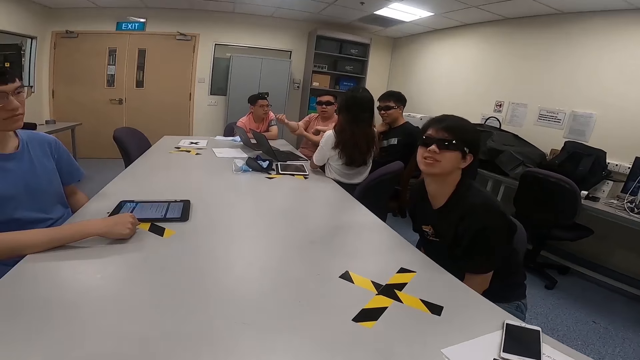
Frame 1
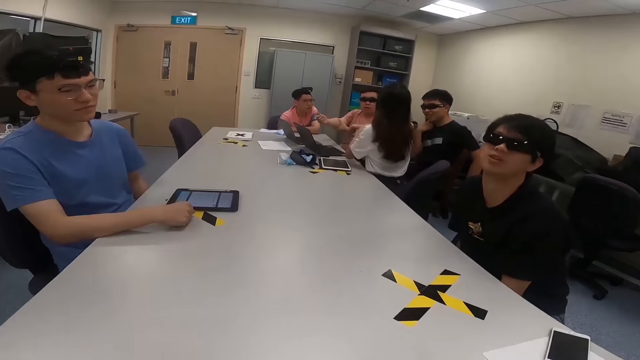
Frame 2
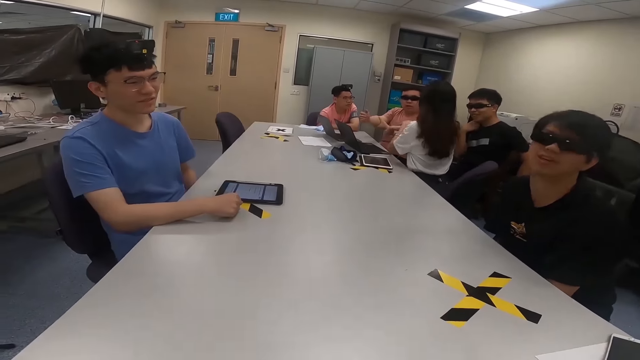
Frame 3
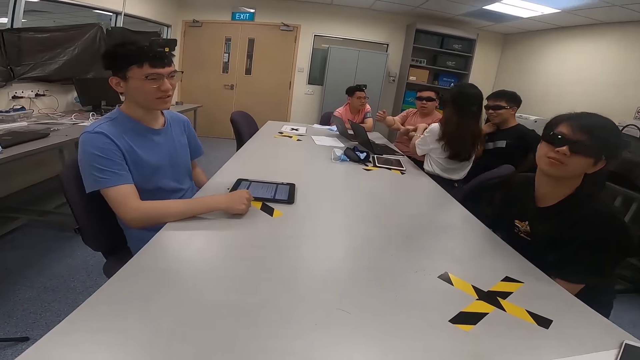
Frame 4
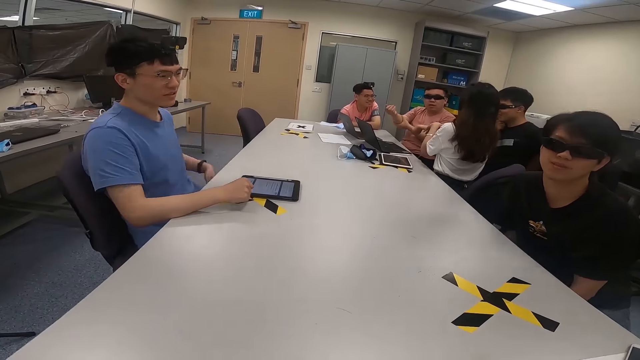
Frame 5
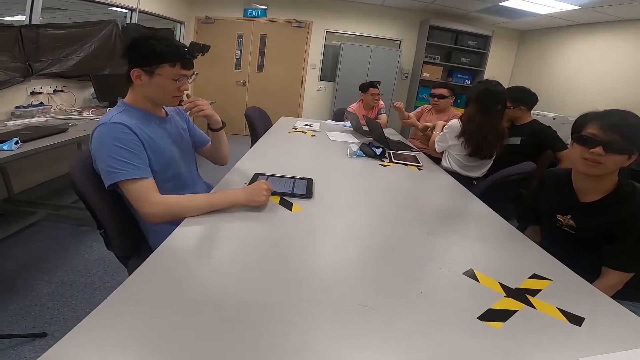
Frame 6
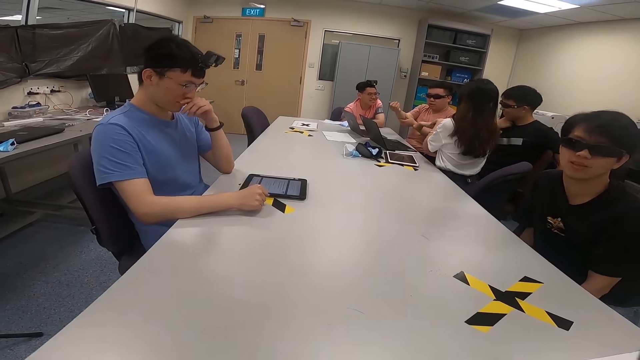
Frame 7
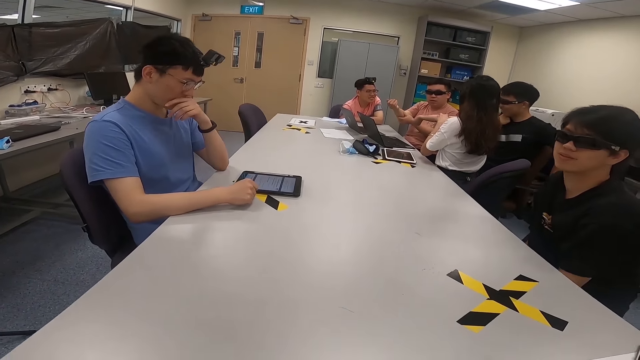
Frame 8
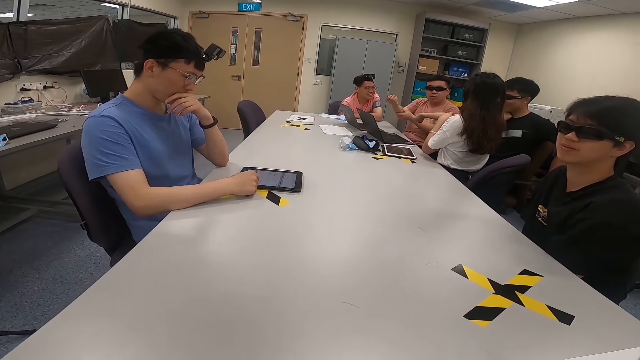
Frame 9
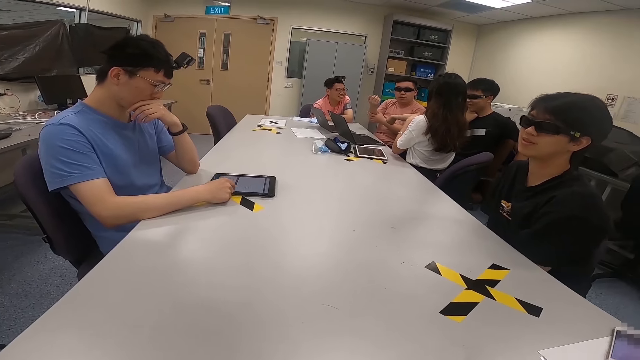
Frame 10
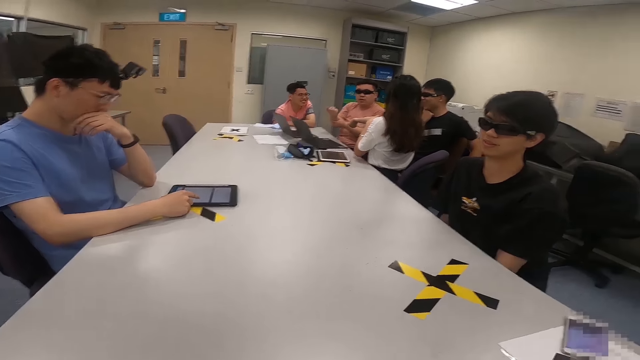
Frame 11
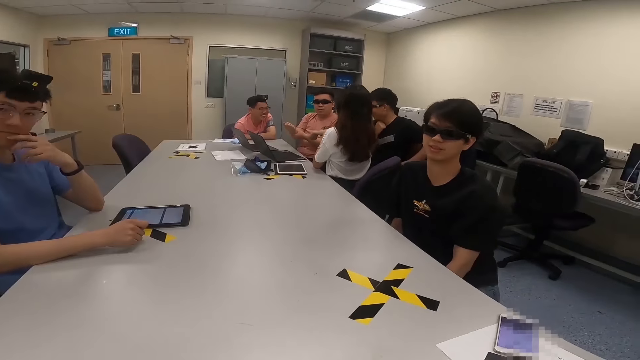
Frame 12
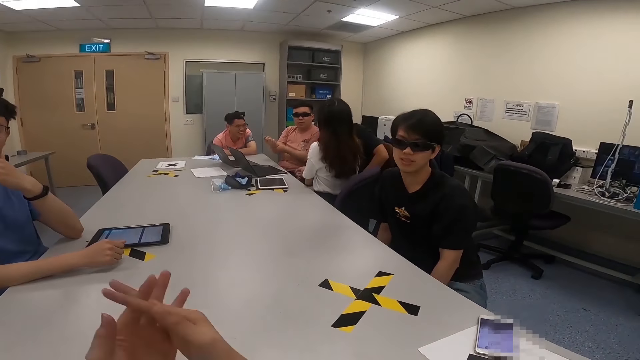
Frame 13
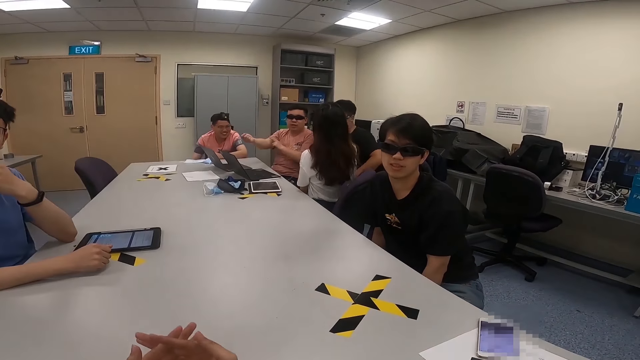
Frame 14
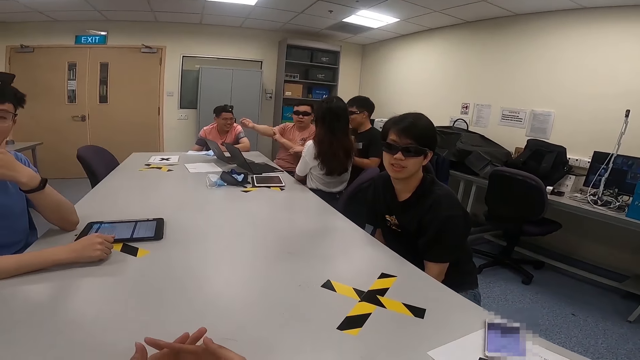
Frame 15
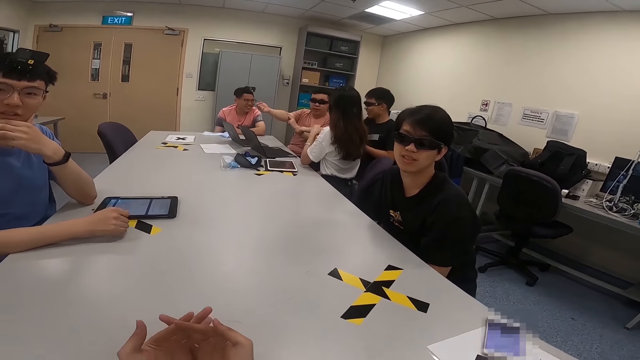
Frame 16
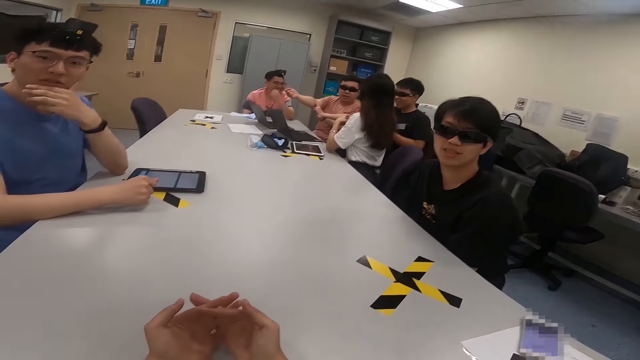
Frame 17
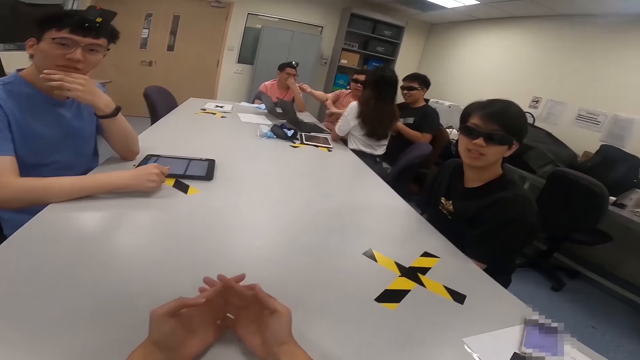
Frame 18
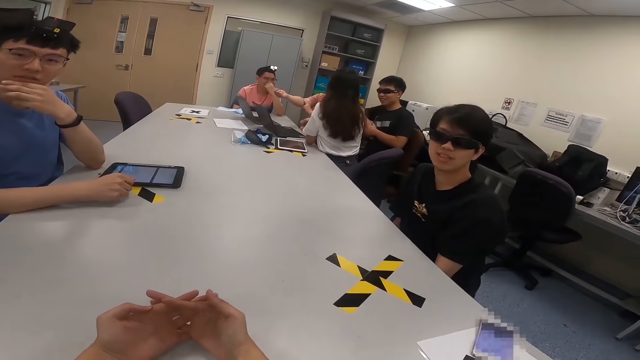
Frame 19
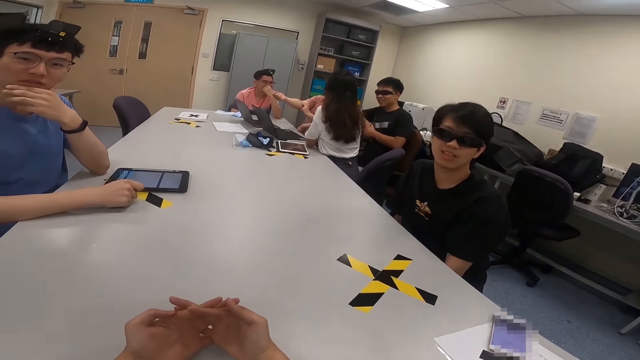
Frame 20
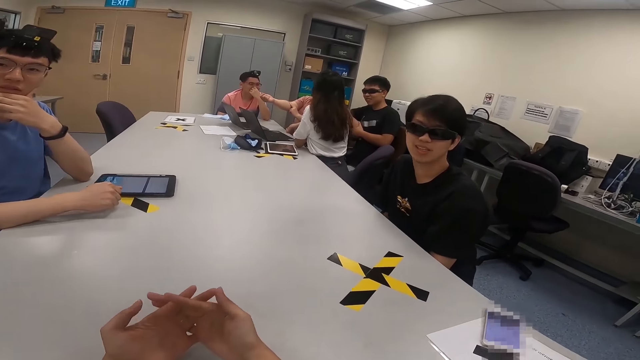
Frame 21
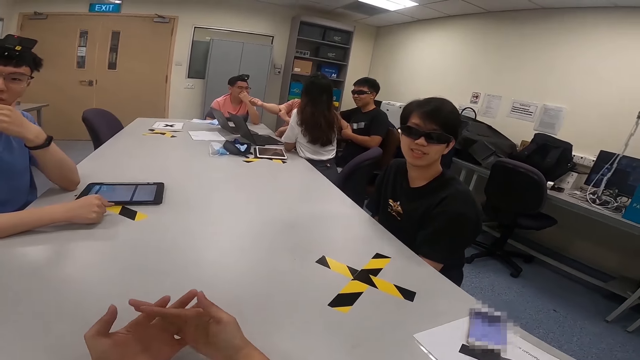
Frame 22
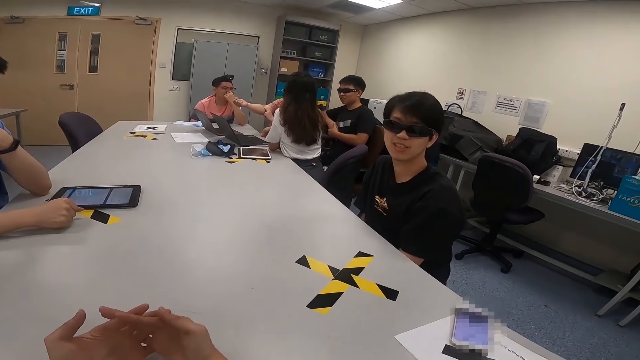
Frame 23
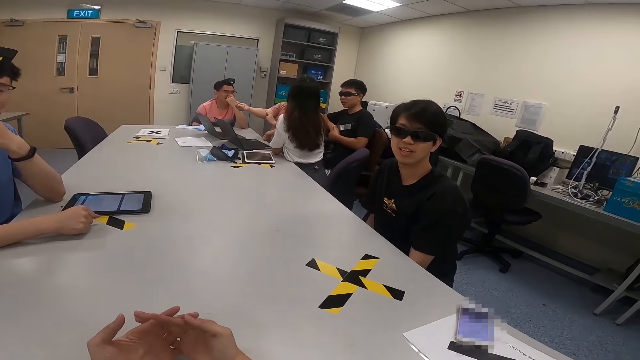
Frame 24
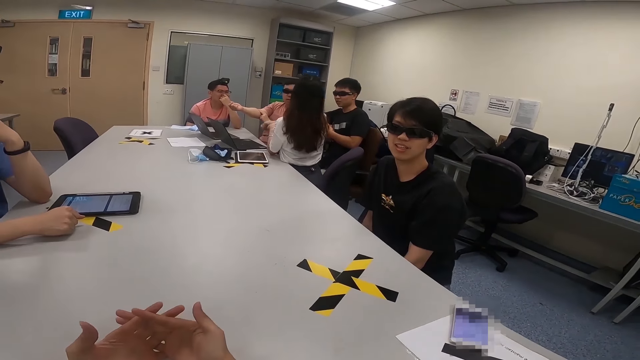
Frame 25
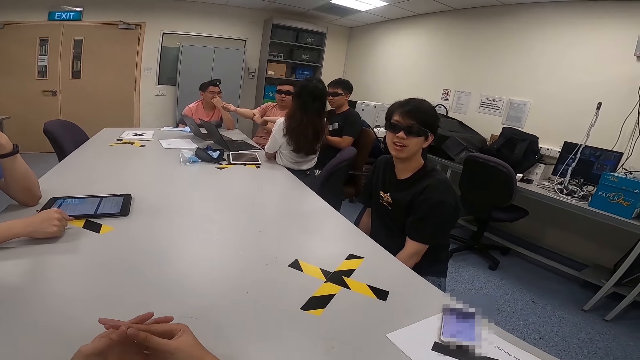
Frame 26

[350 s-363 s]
A woman touches her right hand. A man moves with the chair. Another man wipes his nose. Another man puts his hand on his nose. The camera wearer crosses his hands. He lifts both hands. A man moves his hands. The camera wearer converses with a man.

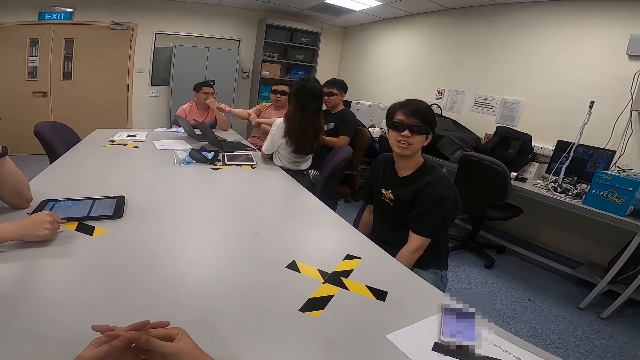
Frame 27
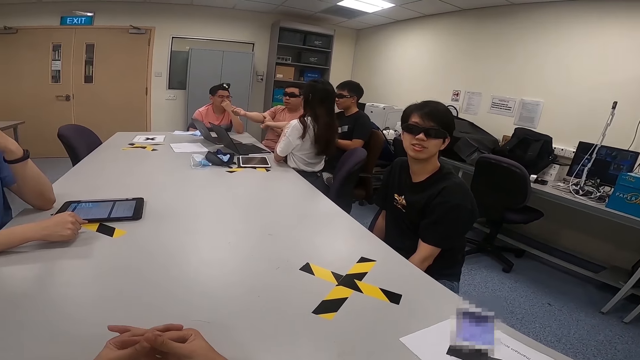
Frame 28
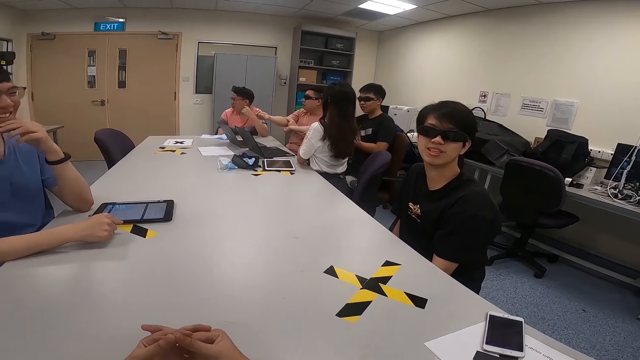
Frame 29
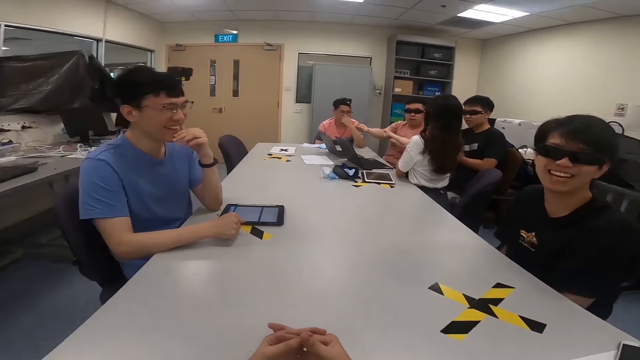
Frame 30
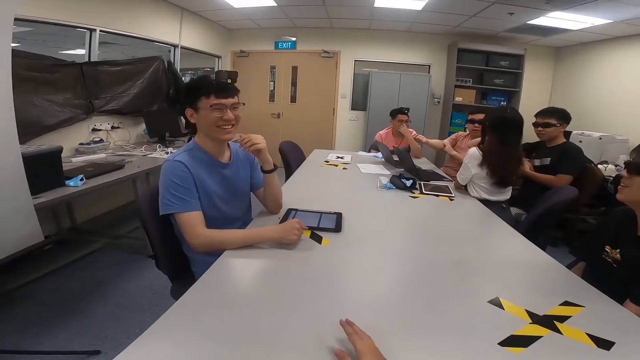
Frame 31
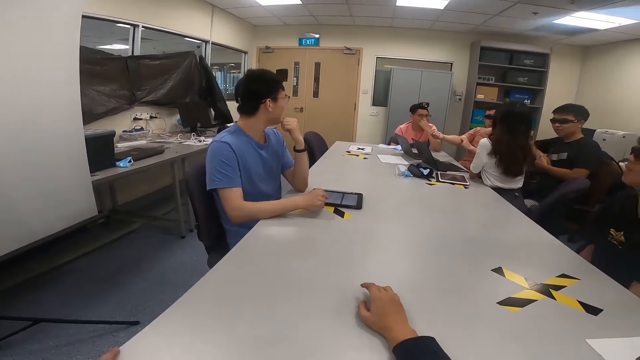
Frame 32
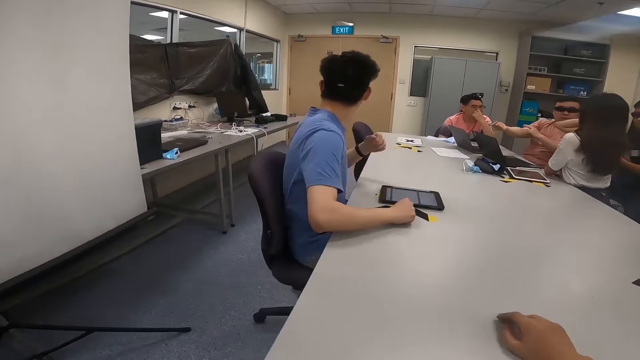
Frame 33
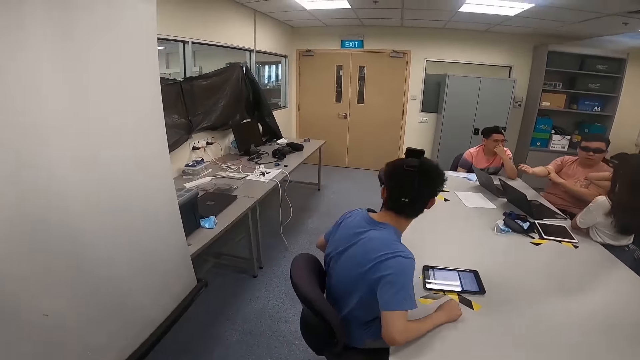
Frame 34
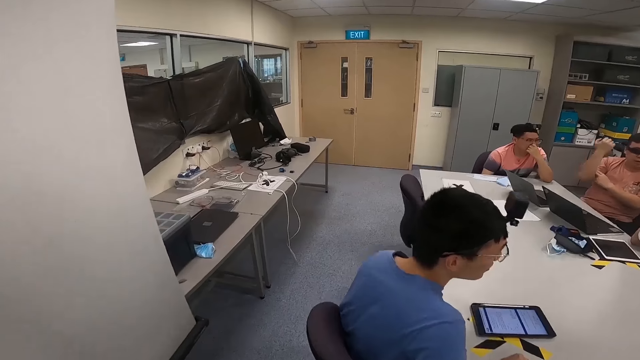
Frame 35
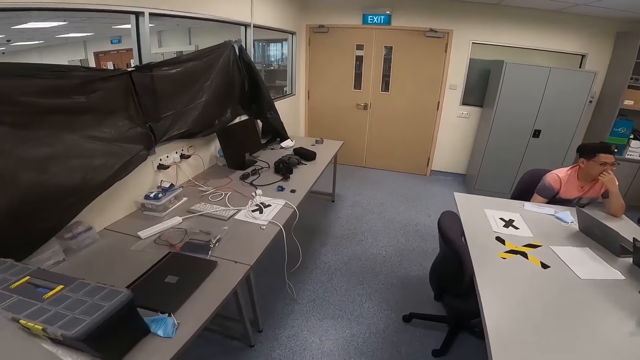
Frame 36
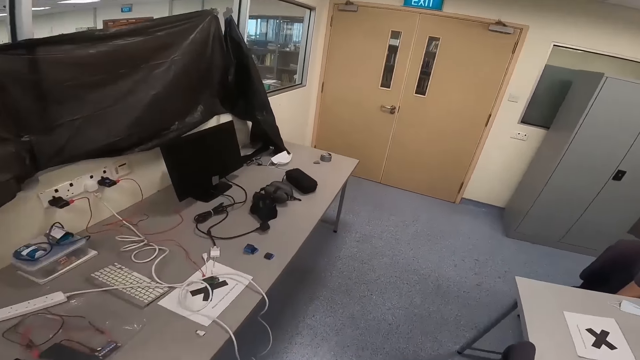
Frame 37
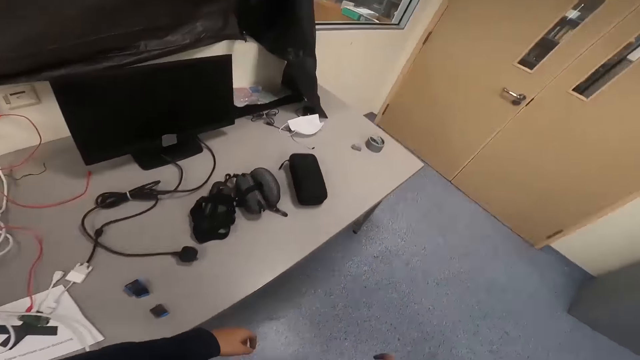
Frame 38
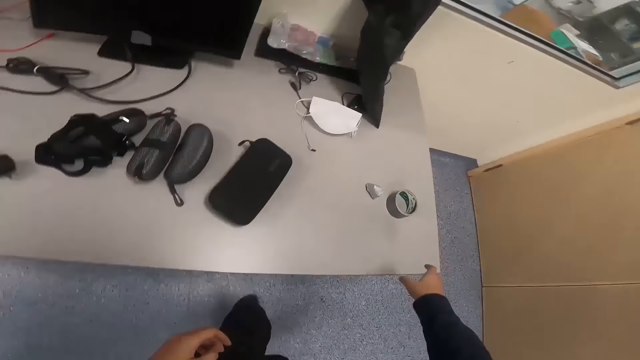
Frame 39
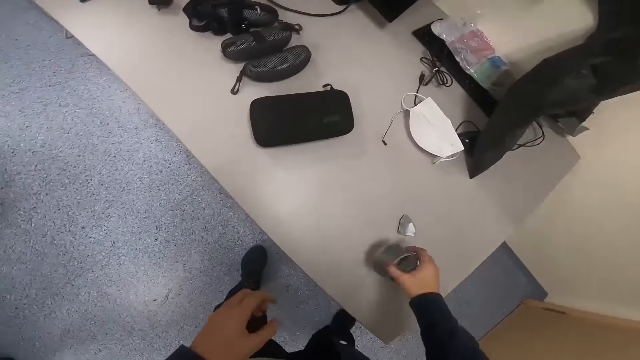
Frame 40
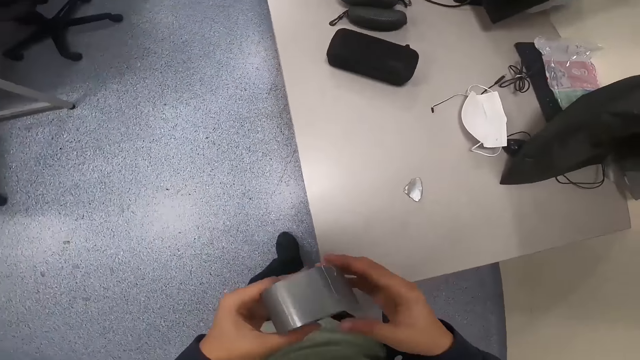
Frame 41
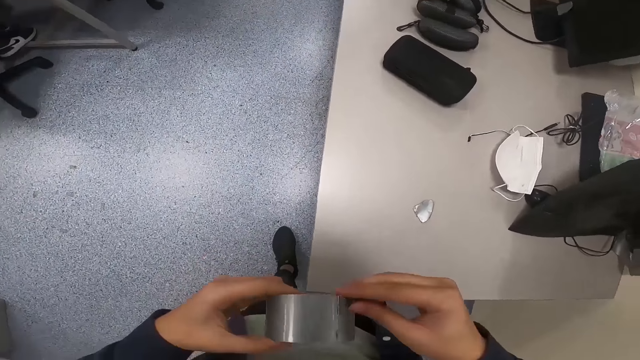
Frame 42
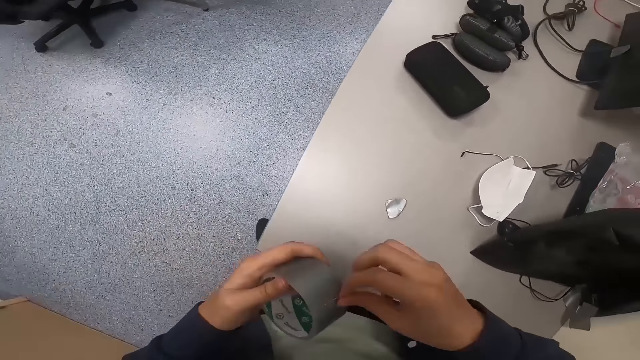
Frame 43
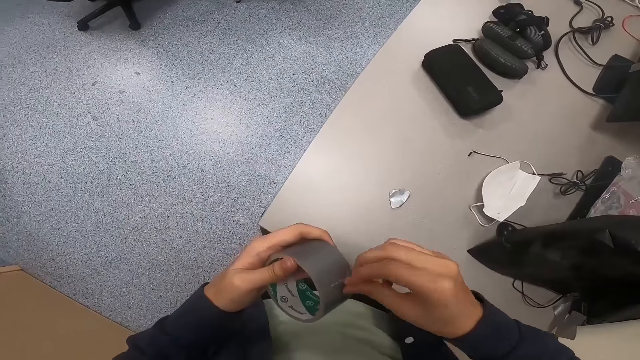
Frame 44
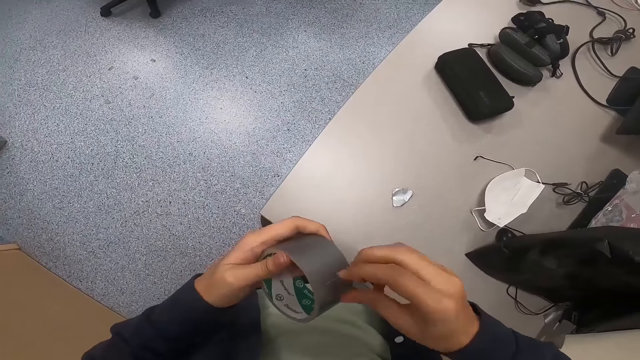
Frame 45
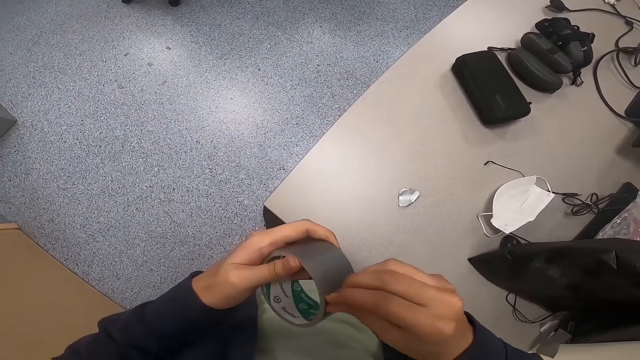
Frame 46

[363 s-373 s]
The camera wearer stands up. They walk around the room. They pick up a sellotape.
